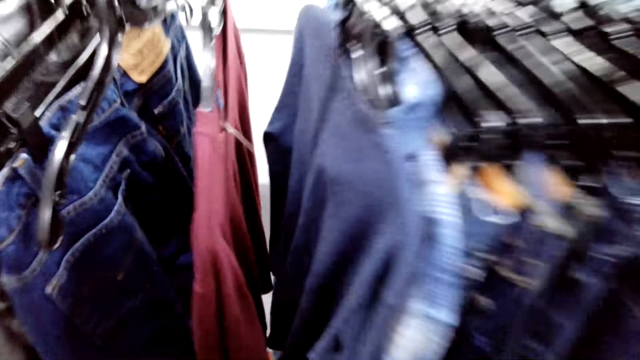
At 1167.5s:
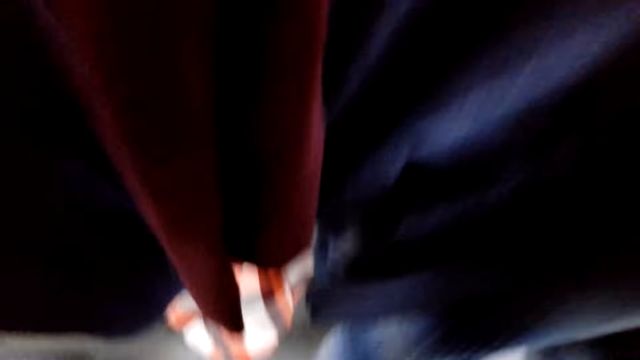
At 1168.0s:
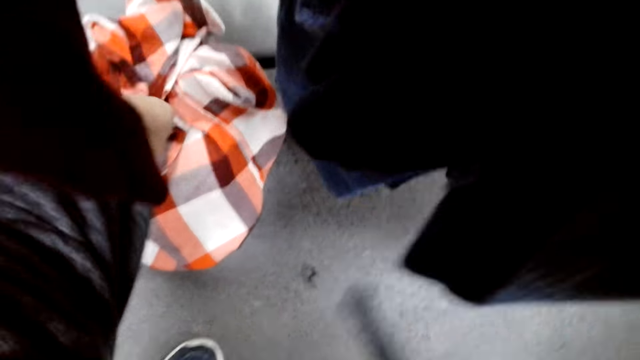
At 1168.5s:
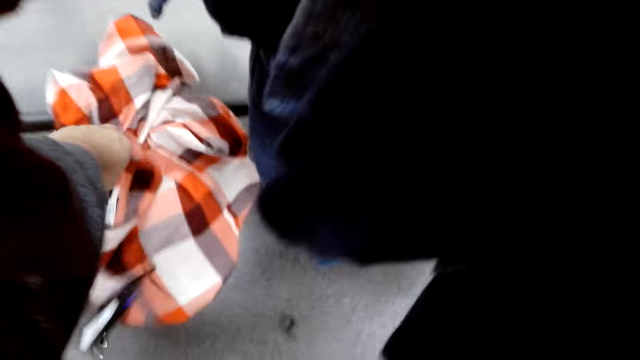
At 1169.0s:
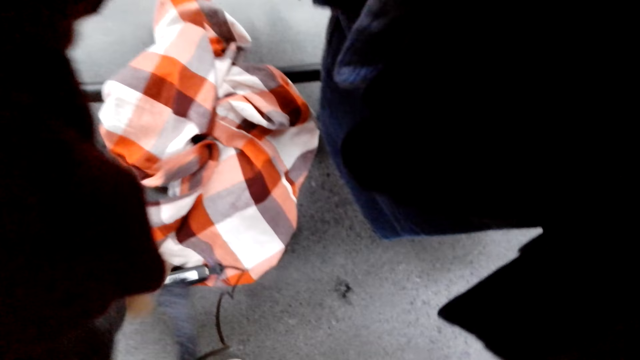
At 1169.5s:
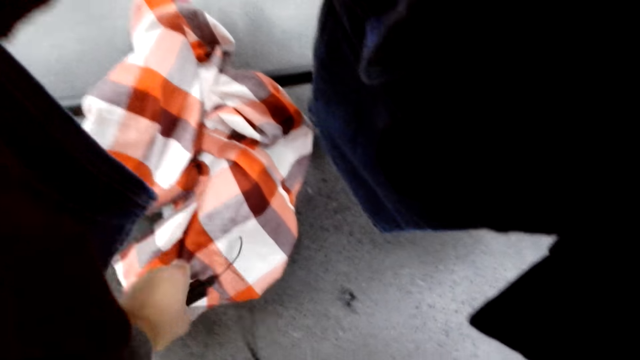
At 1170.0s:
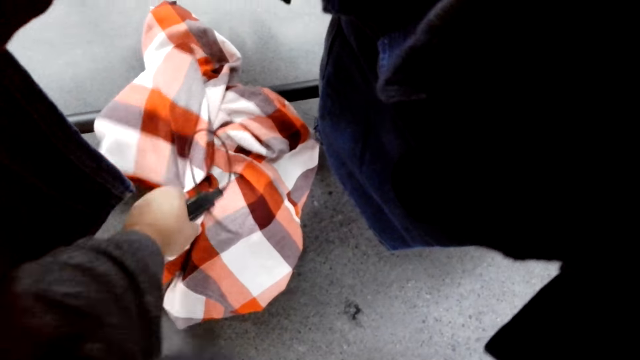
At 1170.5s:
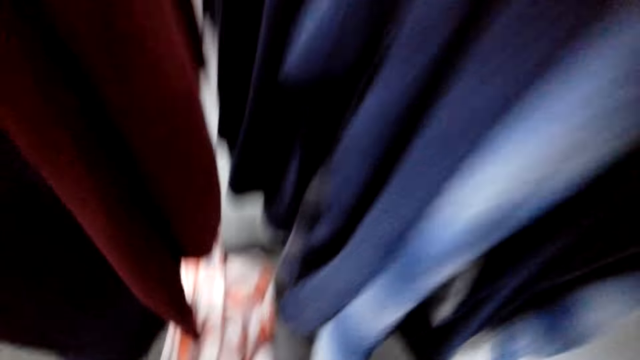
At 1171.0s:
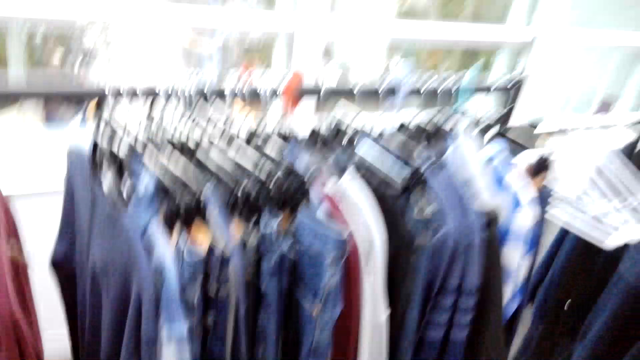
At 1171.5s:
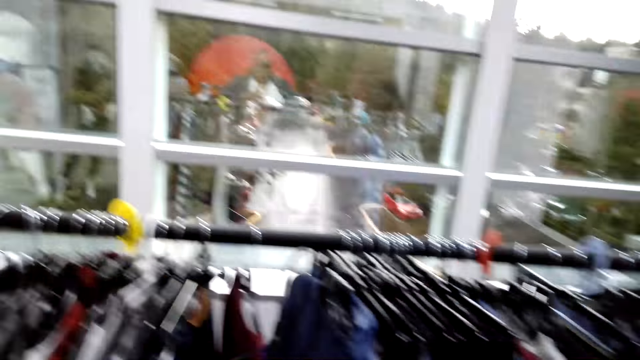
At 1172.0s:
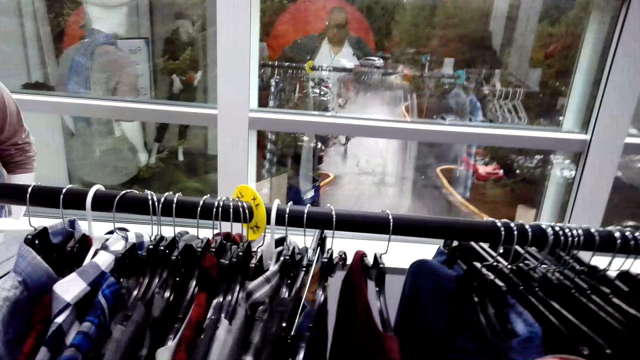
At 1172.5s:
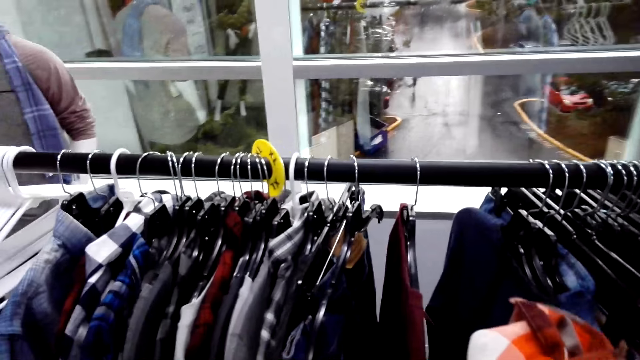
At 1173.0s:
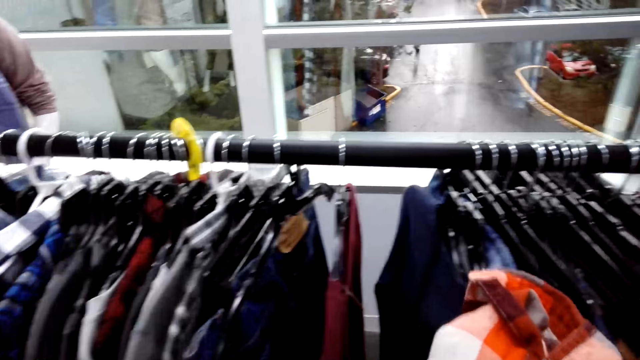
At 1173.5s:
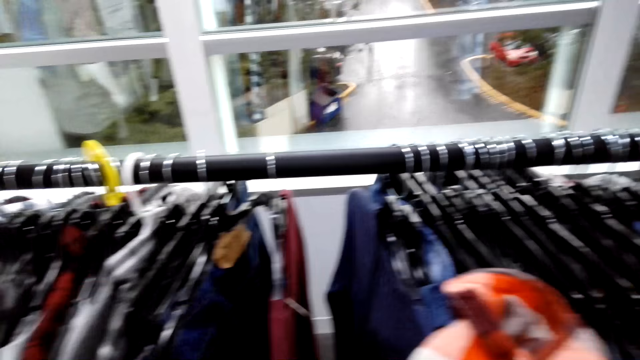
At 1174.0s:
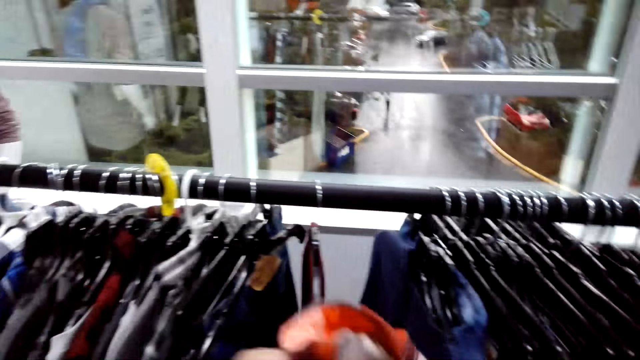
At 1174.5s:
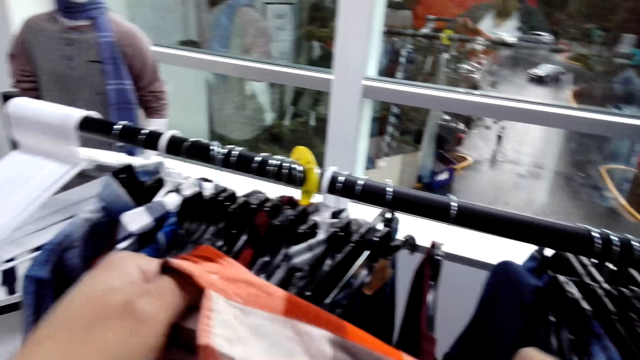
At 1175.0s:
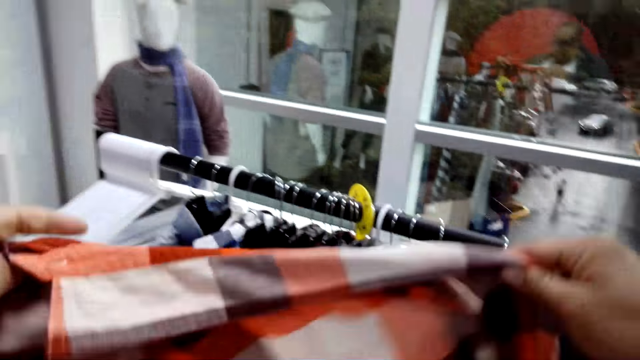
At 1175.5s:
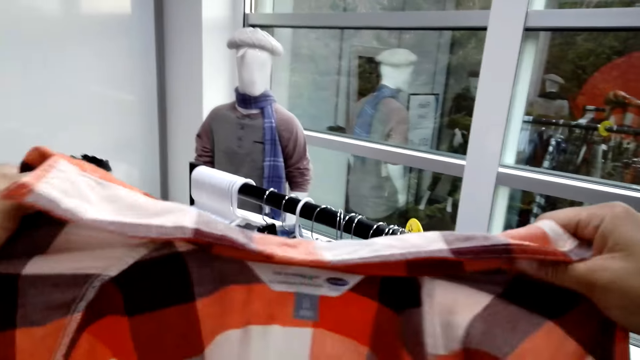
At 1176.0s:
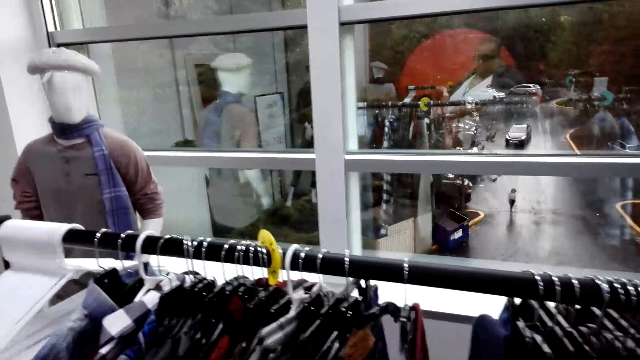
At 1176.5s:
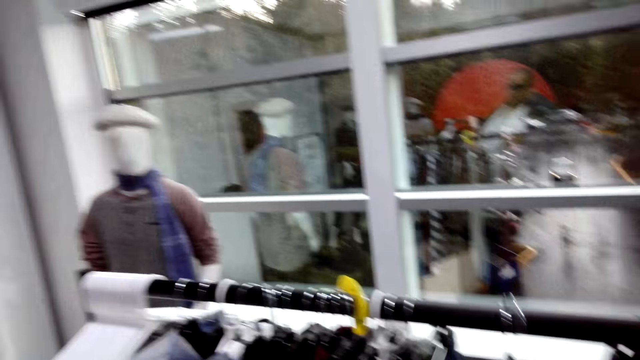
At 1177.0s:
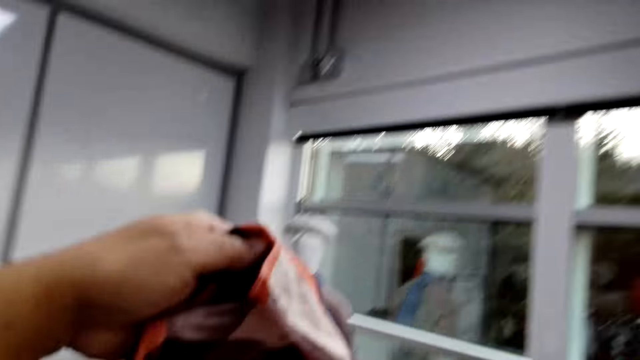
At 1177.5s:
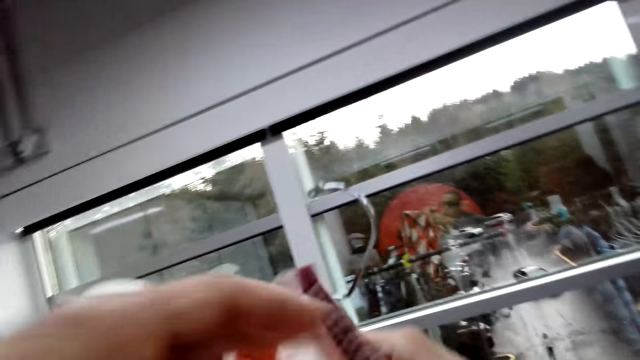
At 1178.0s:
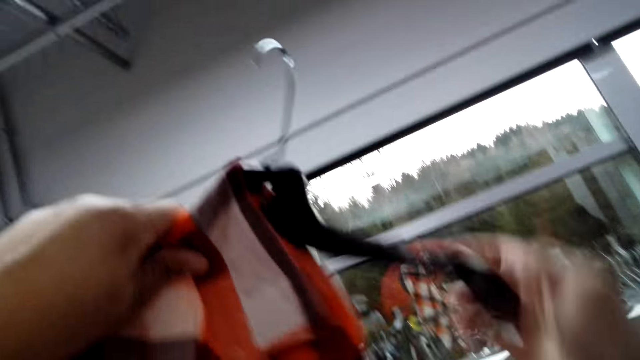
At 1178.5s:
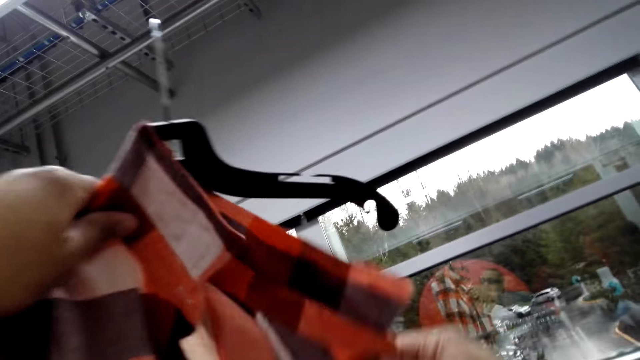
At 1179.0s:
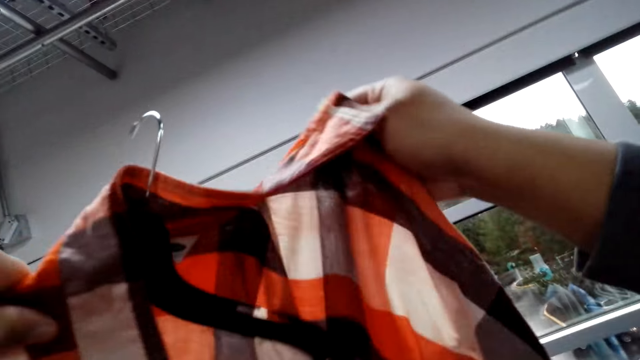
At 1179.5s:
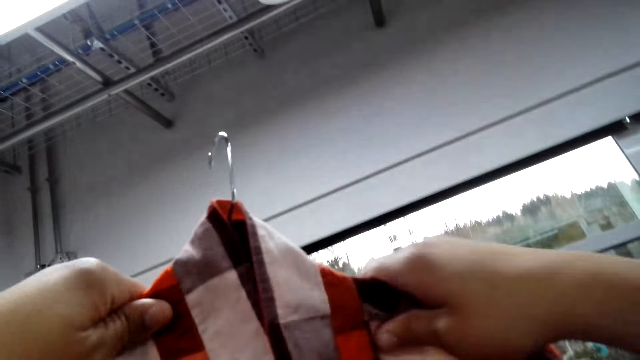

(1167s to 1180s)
The camera wearer picks up the checked shirt or flannel shirt on the floor. They hold the checked shirt. They check the flannel shirt. They hang the checked shirt on a hanger.

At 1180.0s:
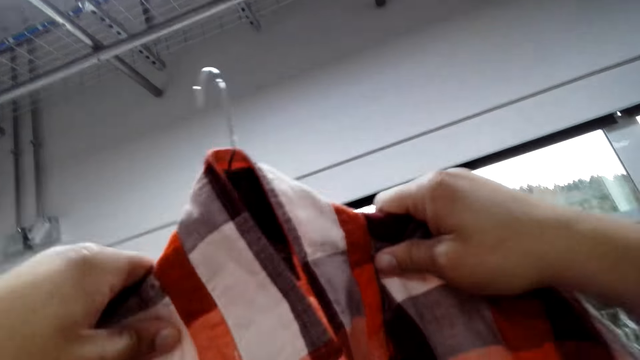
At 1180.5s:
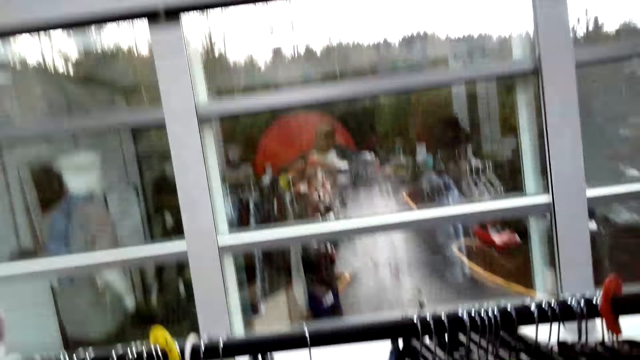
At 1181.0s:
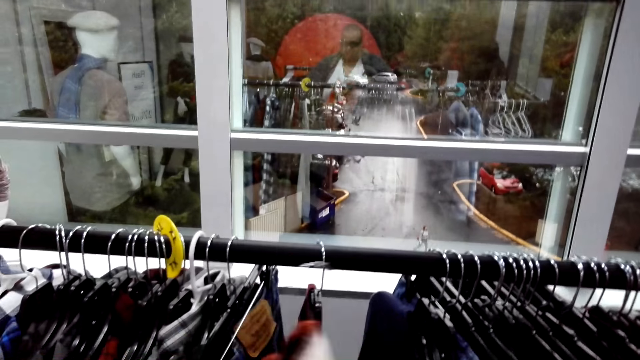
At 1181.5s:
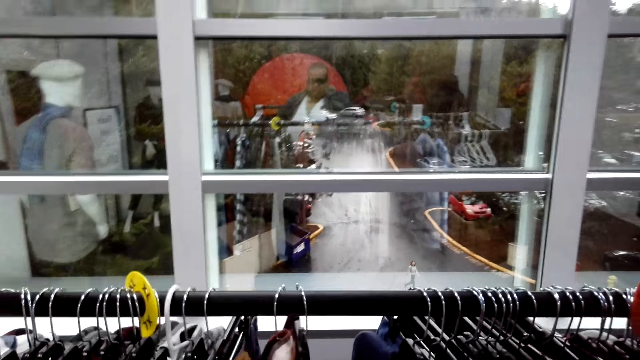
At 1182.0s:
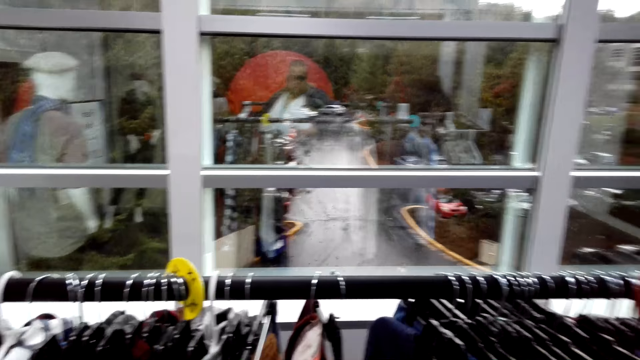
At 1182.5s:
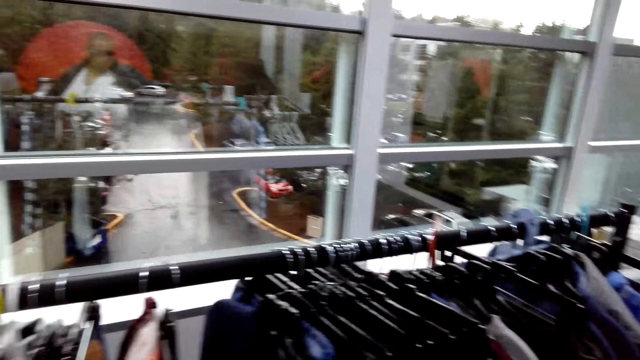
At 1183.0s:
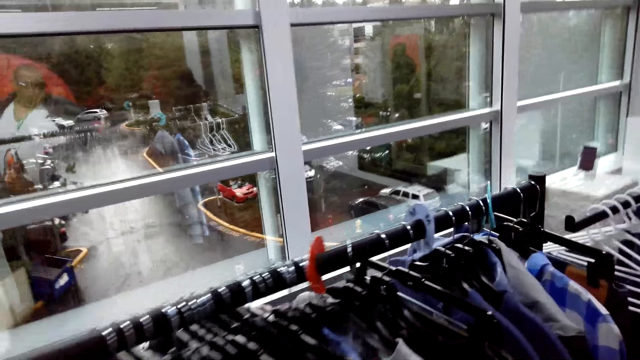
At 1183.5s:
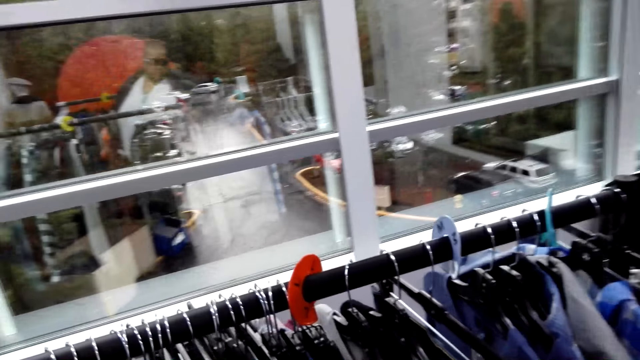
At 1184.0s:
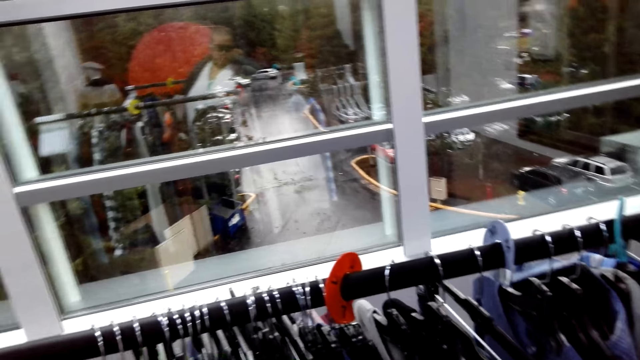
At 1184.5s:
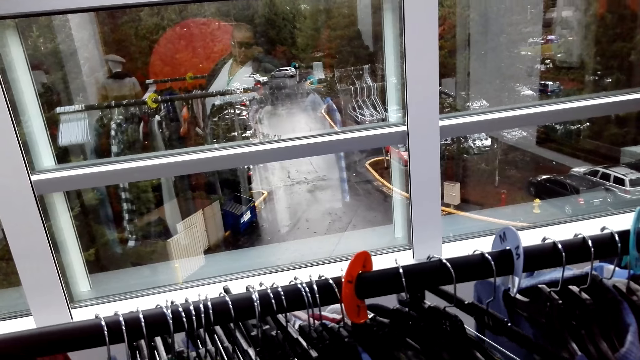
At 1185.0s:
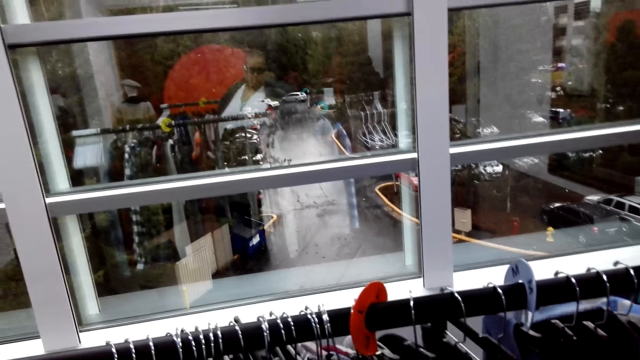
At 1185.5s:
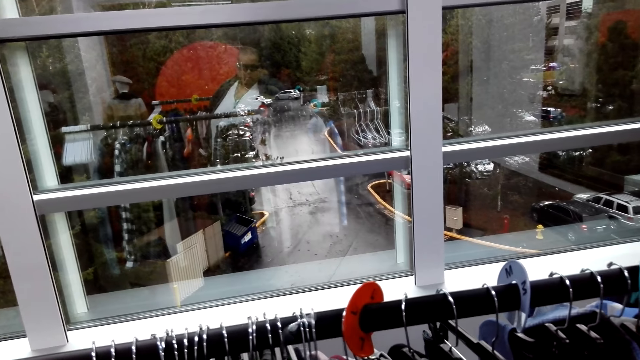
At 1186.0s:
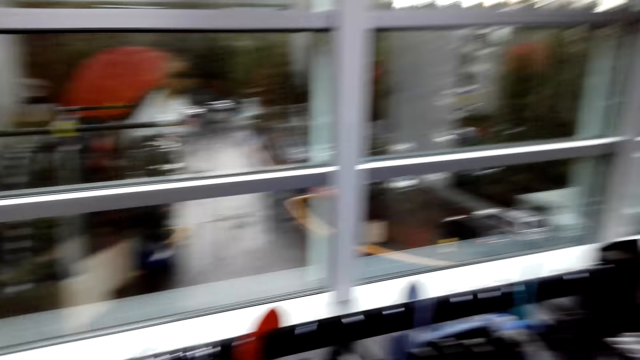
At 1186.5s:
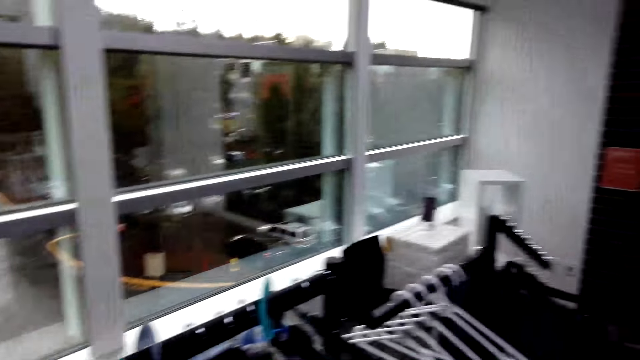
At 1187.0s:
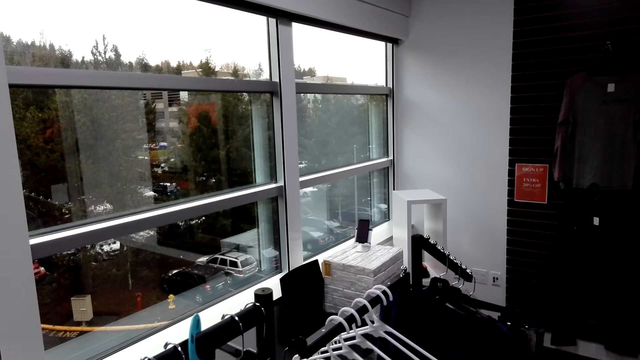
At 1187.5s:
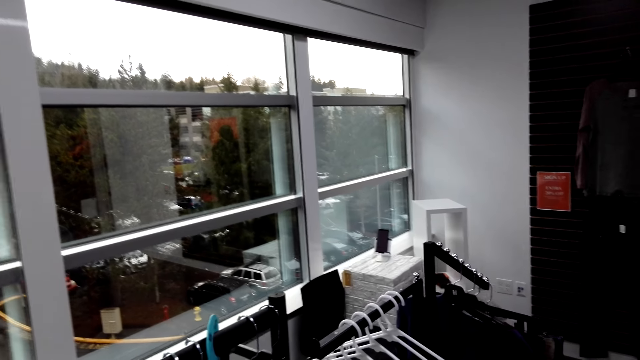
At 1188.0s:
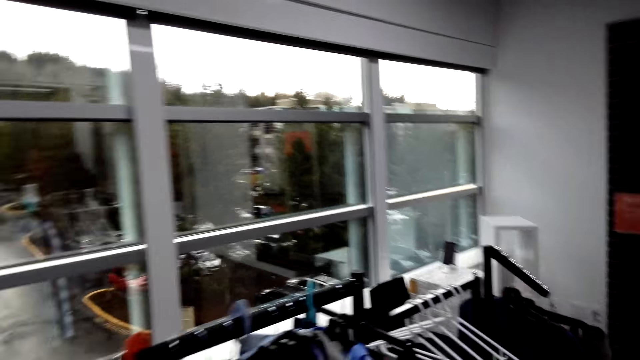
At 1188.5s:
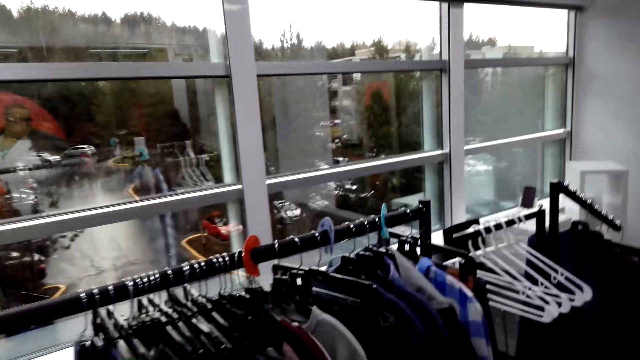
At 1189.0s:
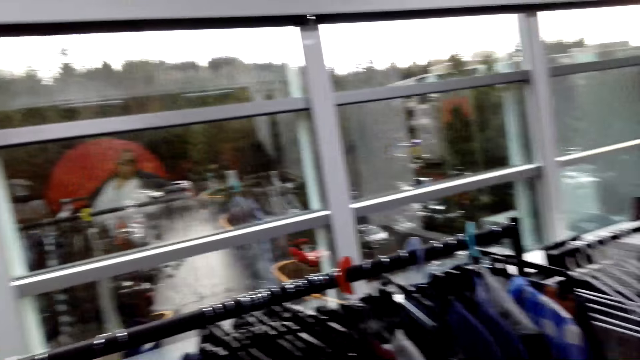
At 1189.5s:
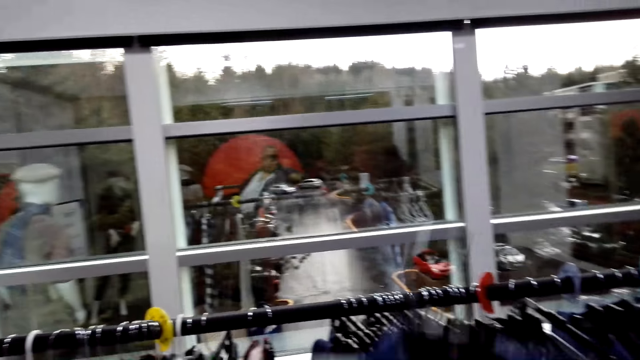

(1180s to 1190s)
The camera wearer hangs the checked shirt on the hanger stand. They gaze at clothes on the hanger stand. They unhang another checked shirt. They look around.
